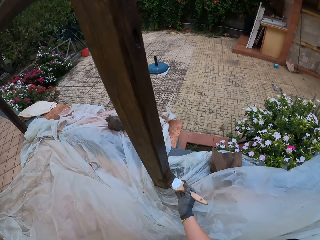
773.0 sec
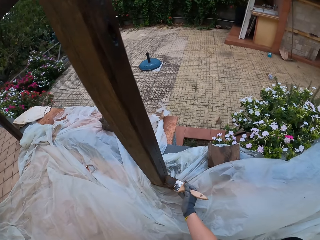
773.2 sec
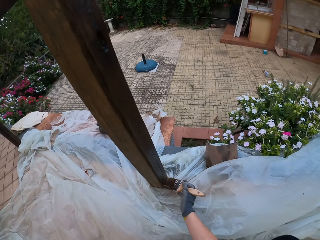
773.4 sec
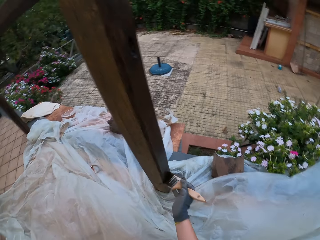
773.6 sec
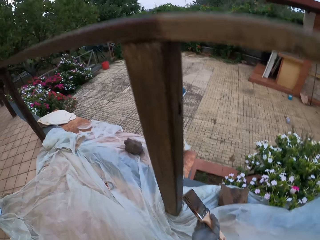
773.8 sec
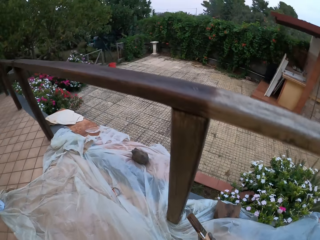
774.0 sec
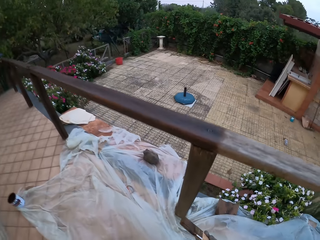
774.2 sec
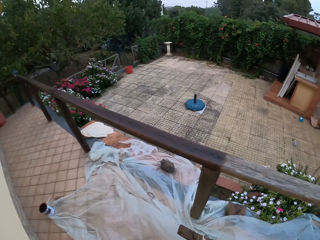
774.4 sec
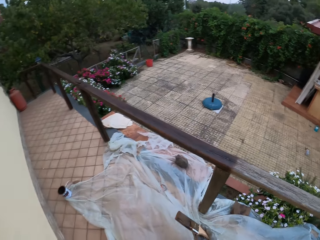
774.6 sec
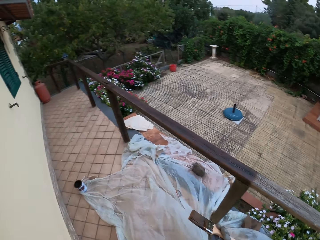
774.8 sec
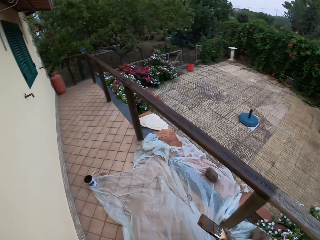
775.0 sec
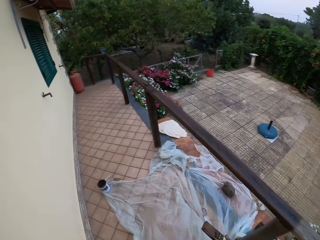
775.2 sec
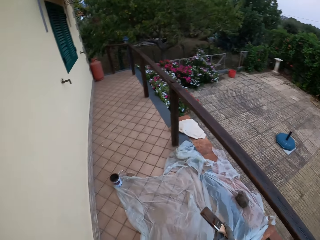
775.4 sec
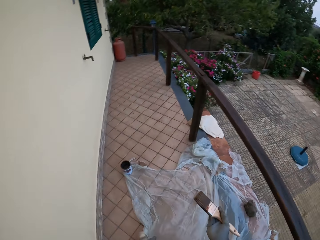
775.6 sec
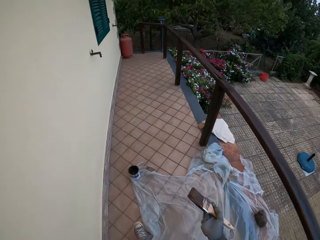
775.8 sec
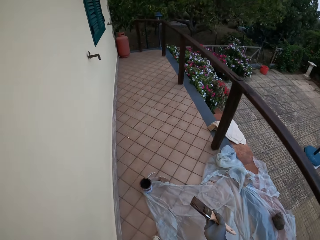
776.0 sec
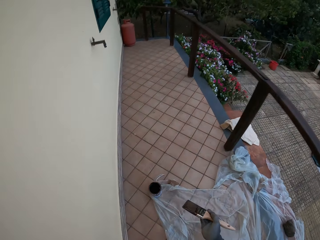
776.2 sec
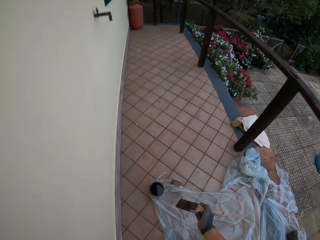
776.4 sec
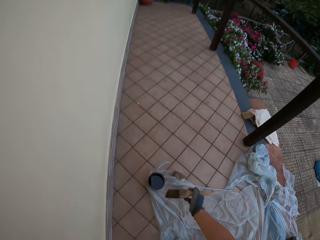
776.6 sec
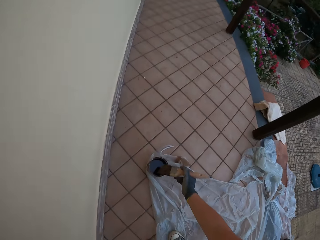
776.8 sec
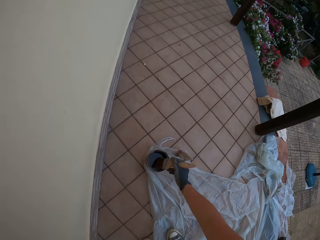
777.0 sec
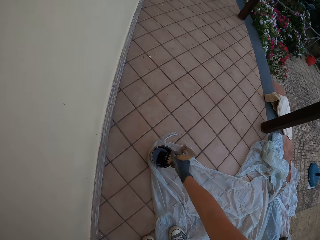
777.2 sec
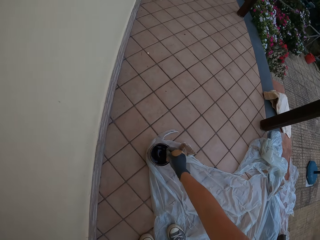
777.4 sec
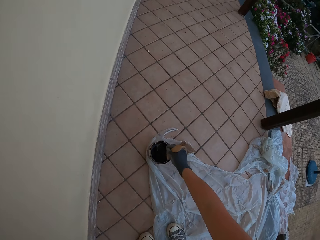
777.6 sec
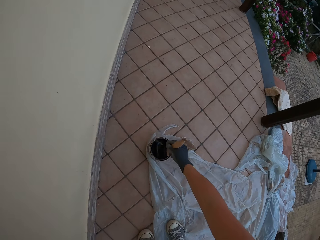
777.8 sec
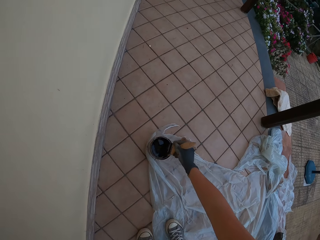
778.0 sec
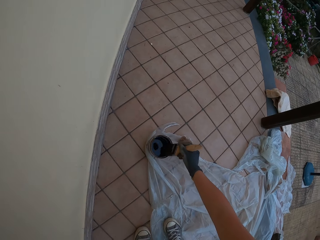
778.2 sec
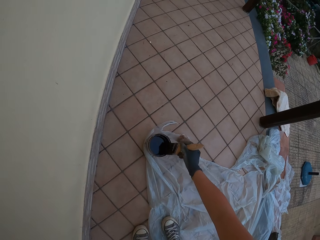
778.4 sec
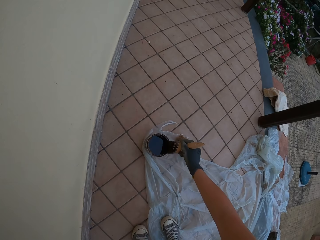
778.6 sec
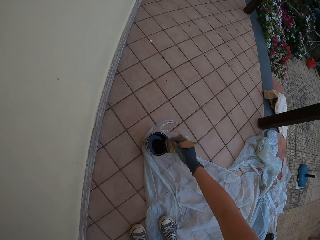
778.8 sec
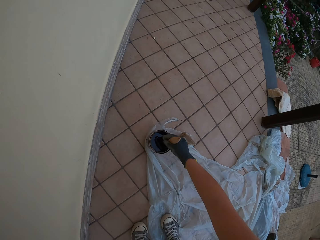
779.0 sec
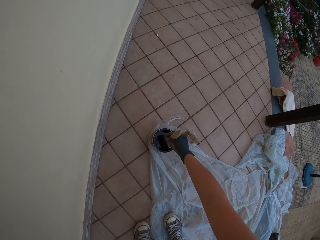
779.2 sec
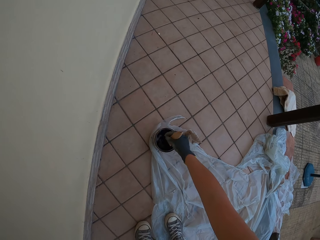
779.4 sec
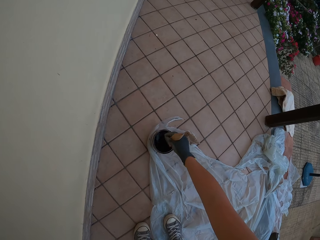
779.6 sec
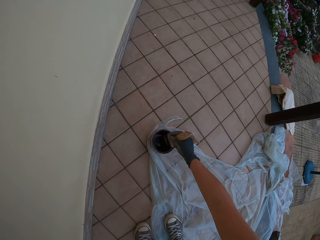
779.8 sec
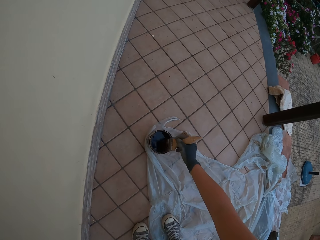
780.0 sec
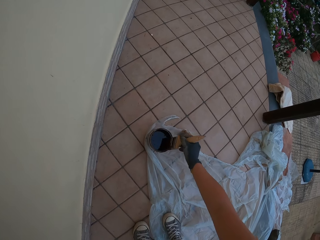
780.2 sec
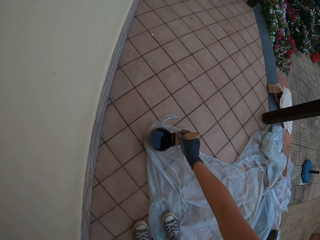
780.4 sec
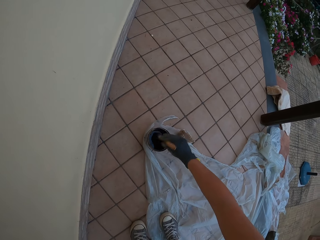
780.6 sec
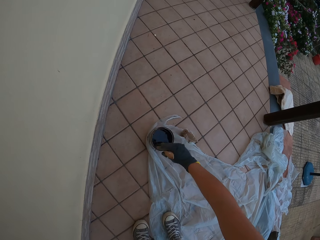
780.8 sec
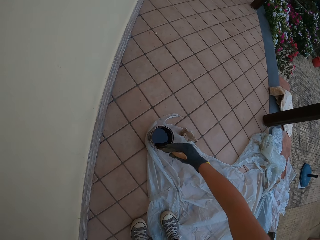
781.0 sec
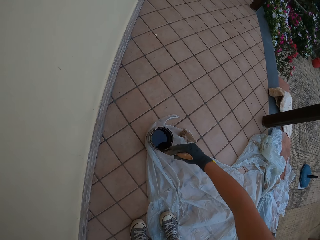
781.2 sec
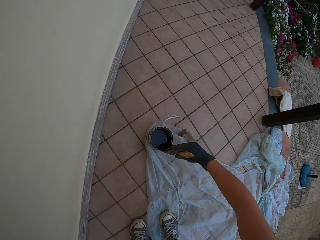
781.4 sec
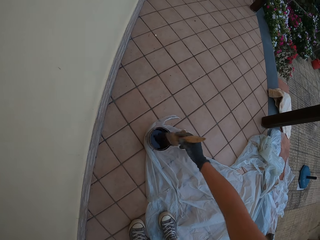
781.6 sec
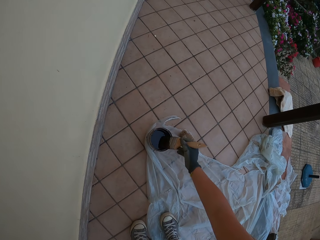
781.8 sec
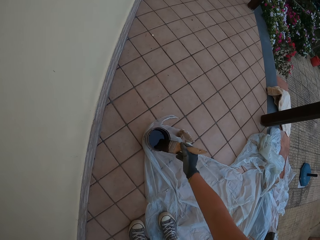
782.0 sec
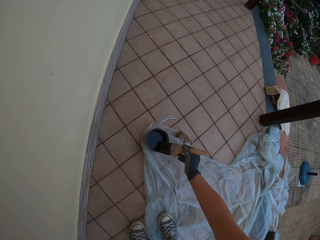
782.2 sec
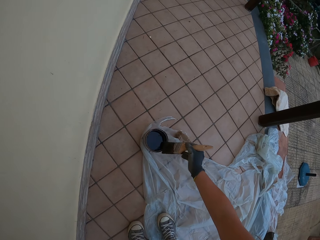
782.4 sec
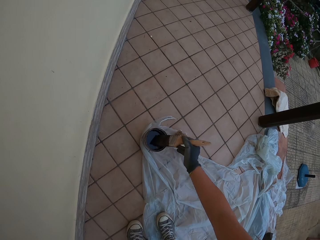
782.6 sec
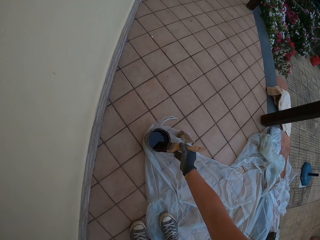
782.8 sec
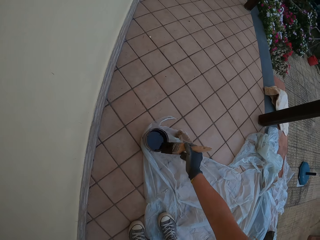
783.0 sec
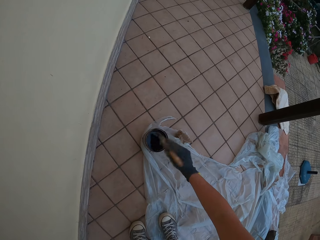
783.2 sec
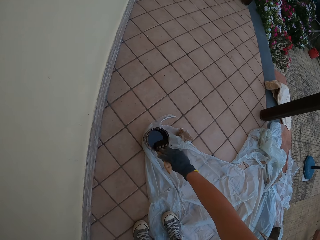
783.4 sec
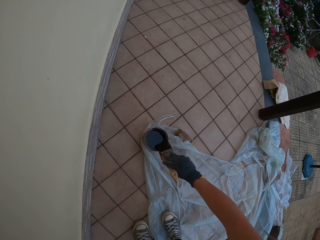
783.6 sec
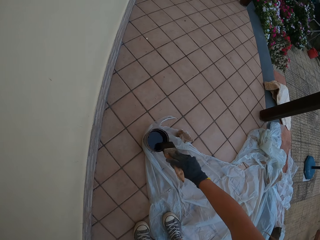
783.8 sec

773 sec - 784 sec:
The camera wearer removes the paint brush from the wooden rail fence. He walks around the compound. He walks towards the paint bucket on the floor. He dips the paintbrush in his gloved right hand into the paint in the paint bucket on the floor. He stirs the wood paint with the paint brush. He wipes the paint brush on a wood paint can. He stirs the wood paint with the paint brush. He wipes the paint brush on the wood paint can. He drains the paint on the paintbrush in his gloved right hand at the edge of the paint bucket on the floor.

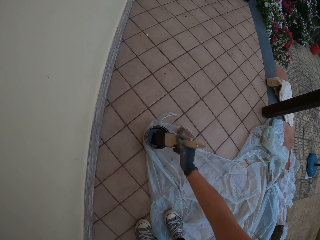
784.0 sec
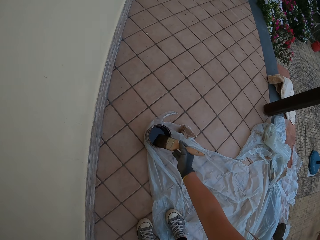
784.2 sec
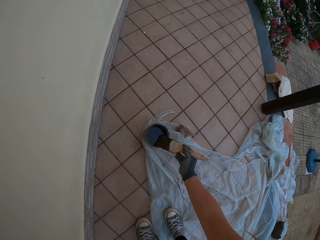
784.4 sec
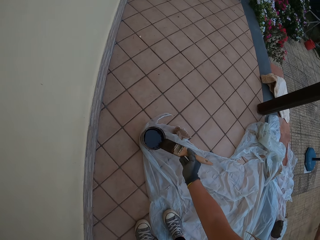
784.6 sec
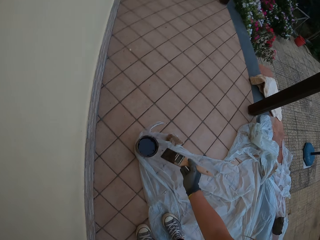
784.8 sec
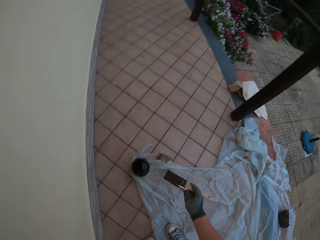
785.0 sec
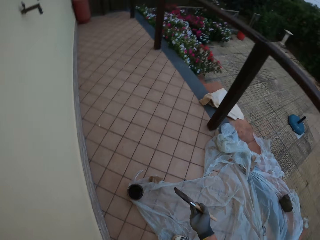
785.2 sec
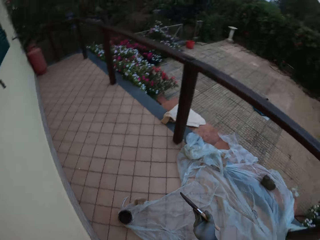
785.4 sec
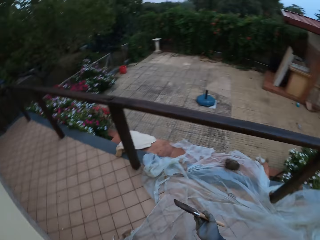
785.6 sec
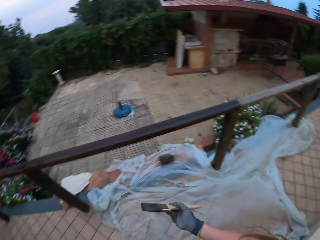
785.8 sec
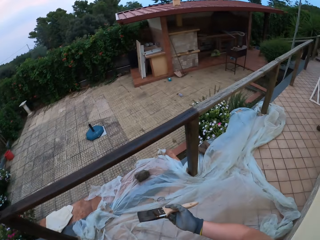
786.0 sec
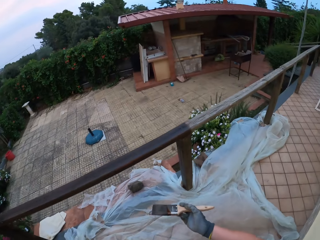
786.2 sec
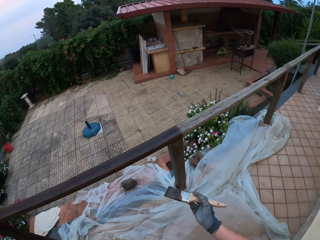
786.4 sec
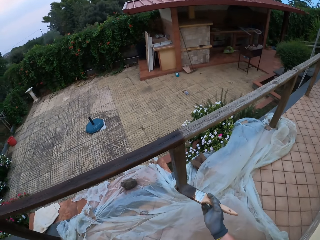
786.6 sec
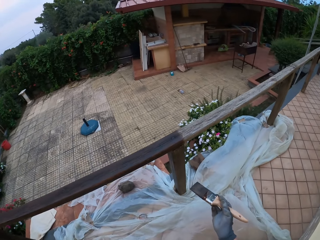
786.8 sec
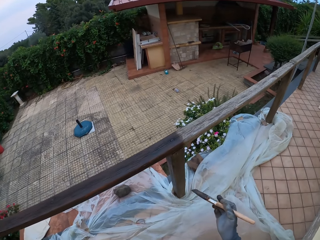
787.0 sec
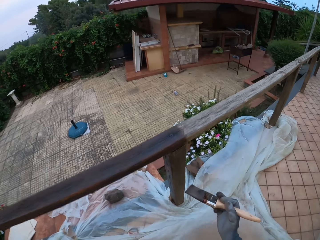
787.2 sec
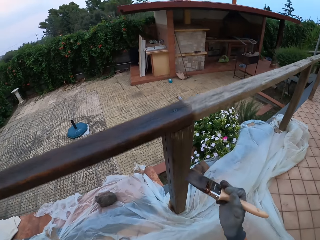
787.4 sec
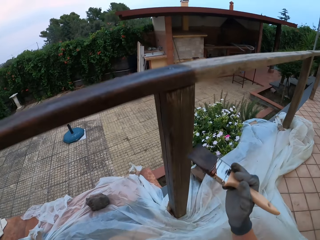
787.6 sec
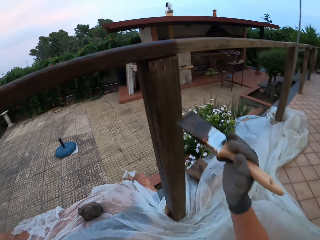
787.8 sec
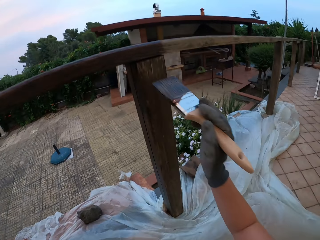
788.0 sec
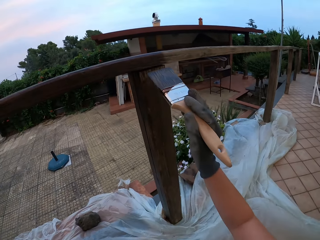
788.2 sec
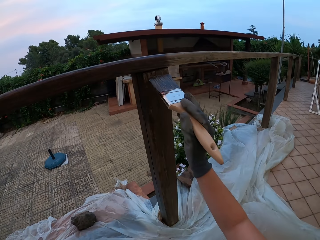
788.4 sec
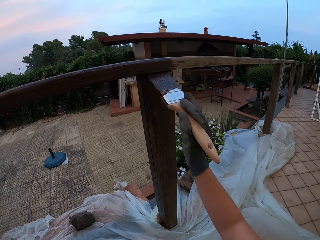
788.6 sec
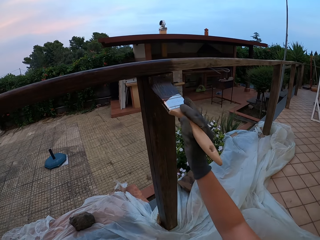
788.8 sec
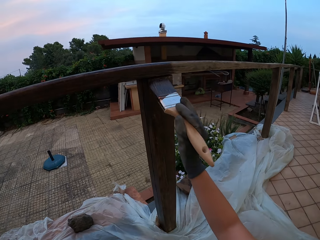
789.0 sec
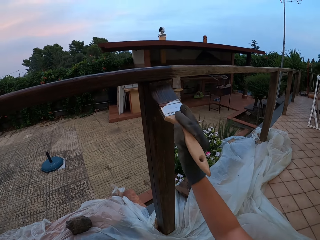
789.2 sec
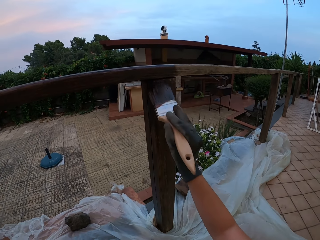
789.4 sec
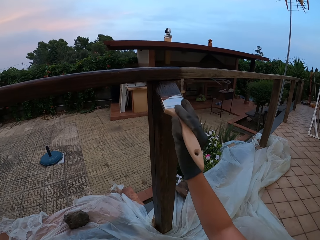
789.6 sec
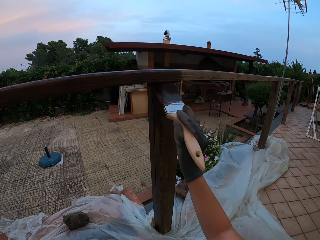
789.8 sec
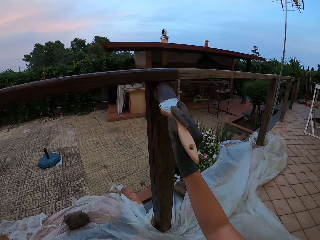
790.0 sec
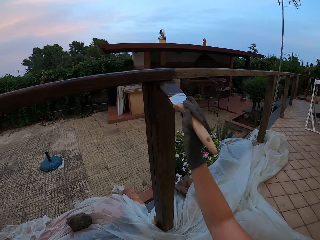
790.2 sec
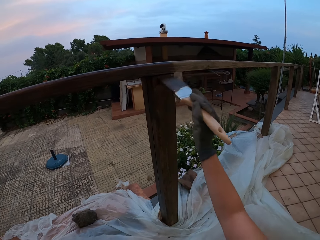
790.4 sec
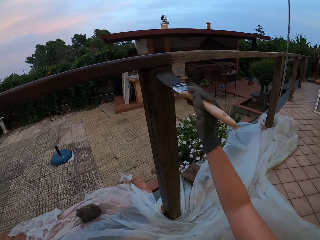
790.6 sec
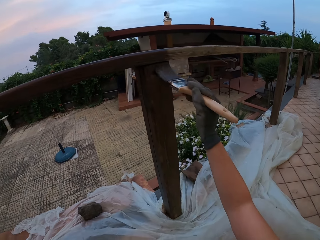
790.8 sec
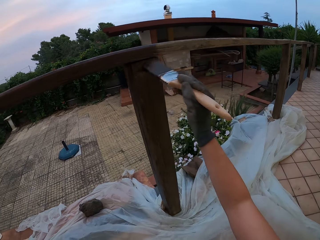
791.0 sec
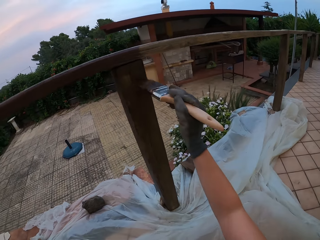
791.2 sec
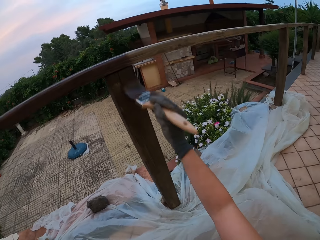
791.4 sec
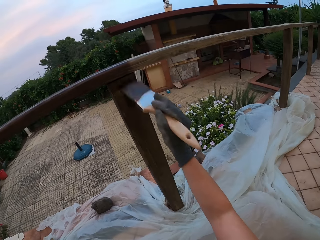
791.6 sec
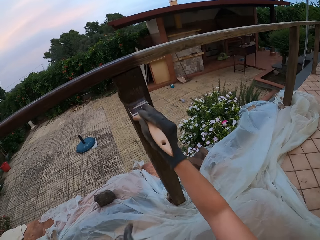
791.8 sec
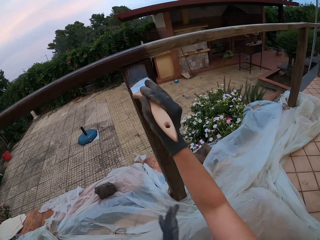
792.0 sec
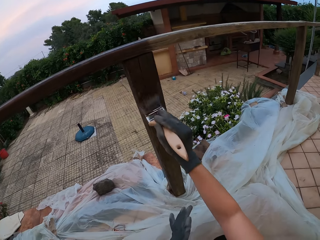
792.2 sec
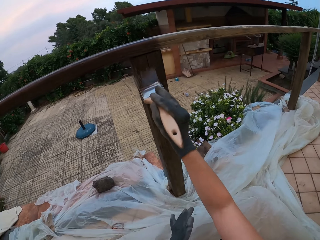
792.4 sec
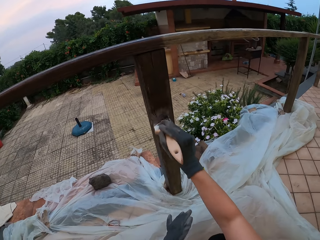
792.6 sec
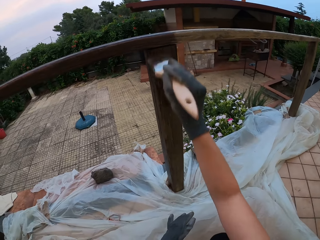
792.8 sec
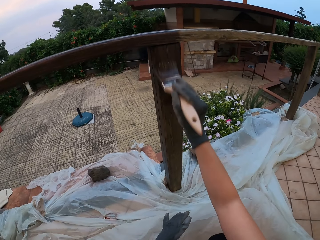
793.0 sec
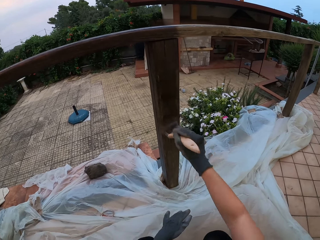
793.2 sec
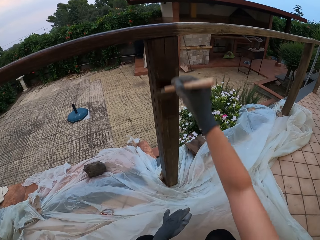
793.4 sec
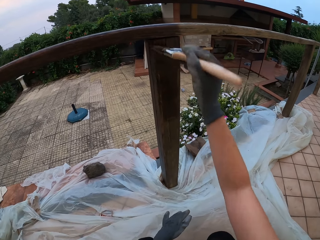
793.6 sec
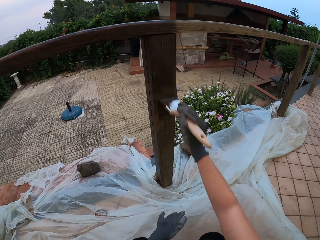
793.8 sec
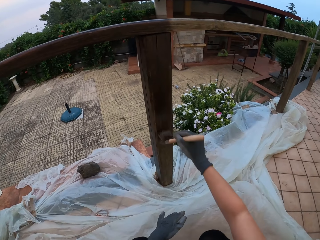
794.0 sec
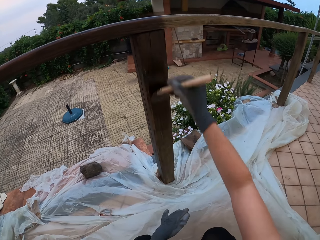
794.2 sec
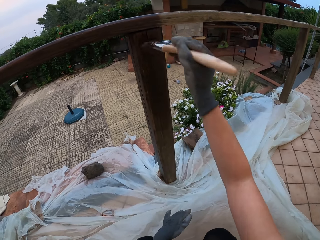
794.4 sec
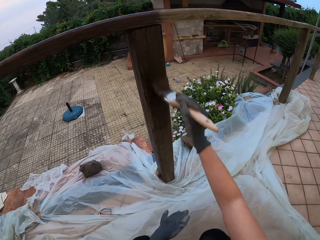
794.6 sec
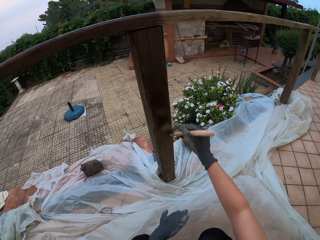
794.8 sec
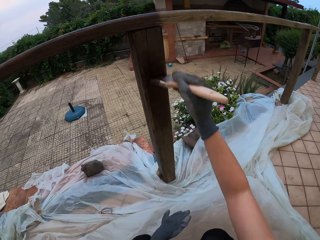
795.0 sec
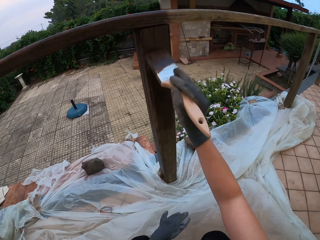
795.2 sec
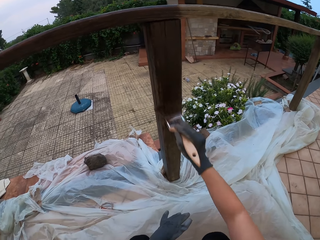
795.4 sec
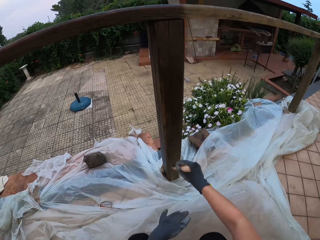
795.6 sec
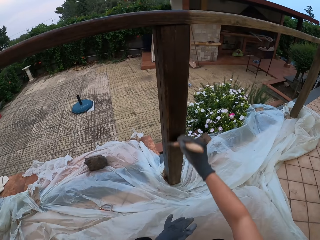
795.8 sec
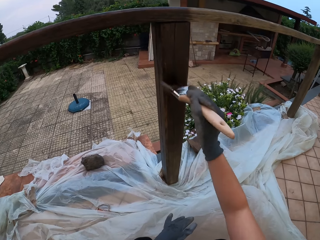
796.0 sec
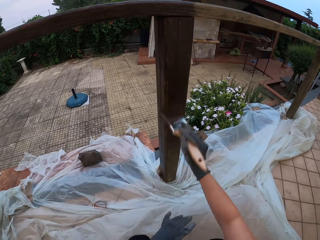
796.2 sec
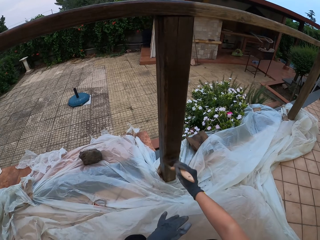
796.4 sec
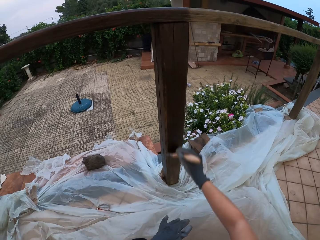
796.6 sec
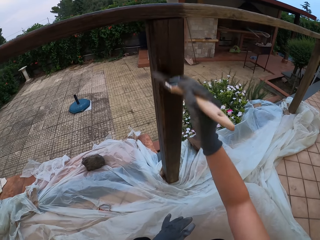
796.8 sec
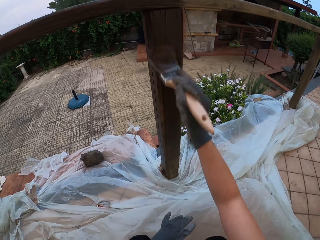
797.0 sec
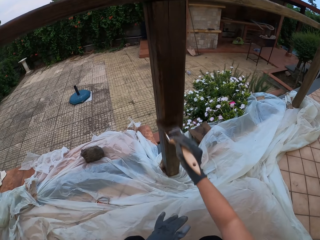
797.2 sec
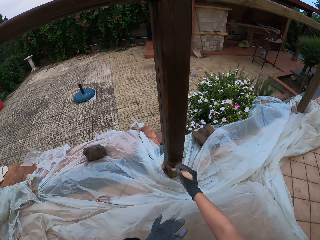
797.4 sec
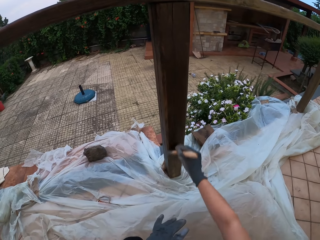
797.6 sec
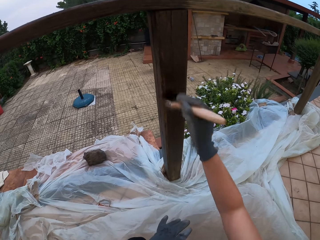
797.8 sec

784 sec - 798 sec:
The camera wearer looks around the compound. He walks towards the wooden rail fence. He paints the wooden rail baluster with the paintbrush in his gloved right hand.
